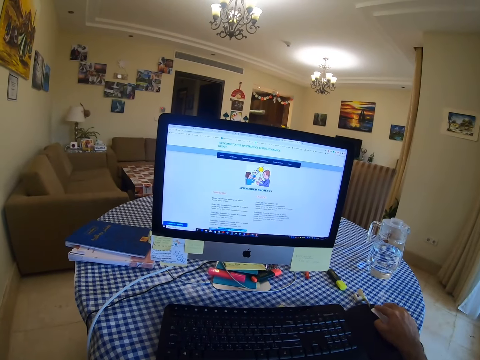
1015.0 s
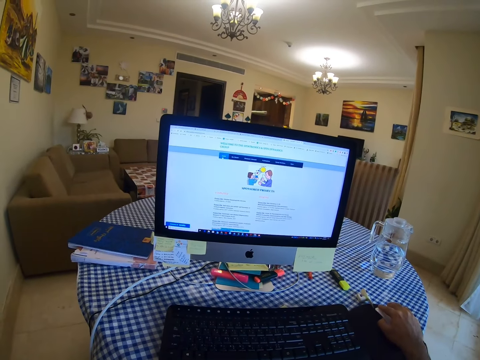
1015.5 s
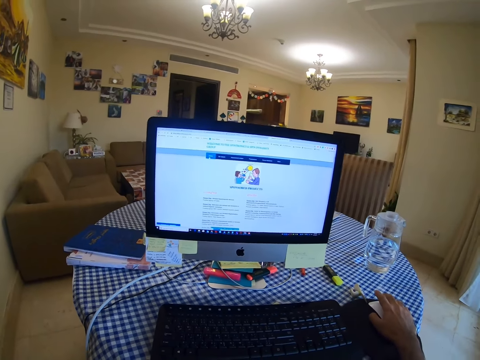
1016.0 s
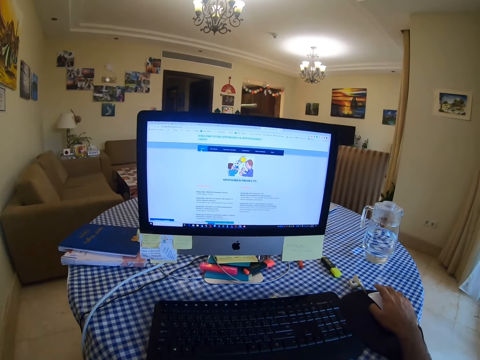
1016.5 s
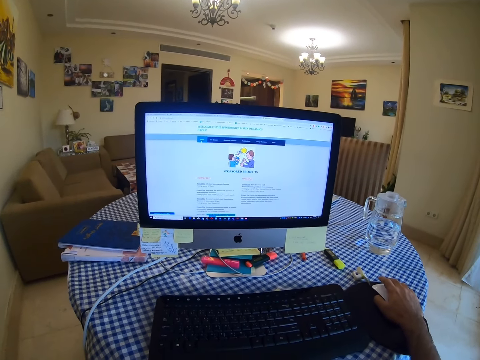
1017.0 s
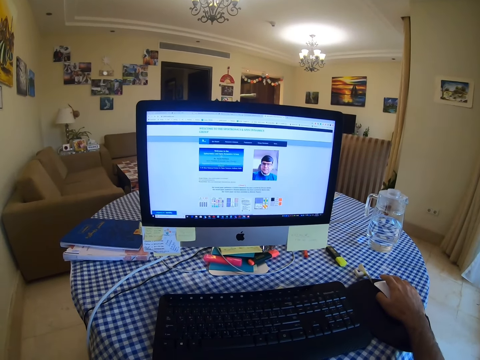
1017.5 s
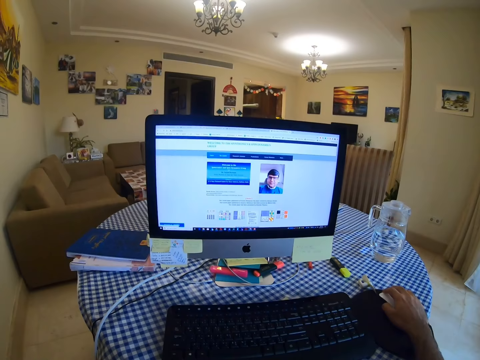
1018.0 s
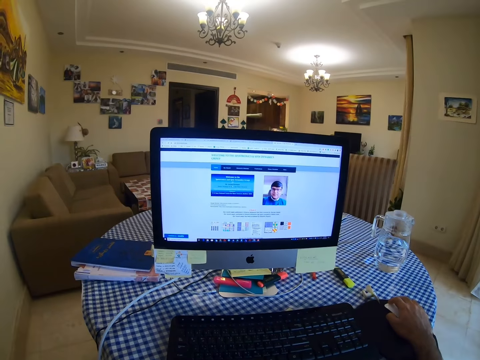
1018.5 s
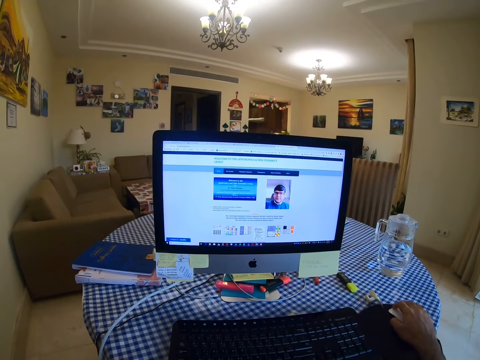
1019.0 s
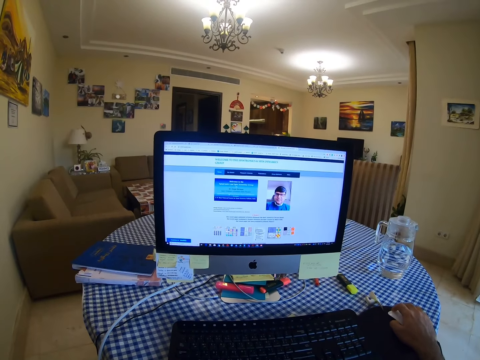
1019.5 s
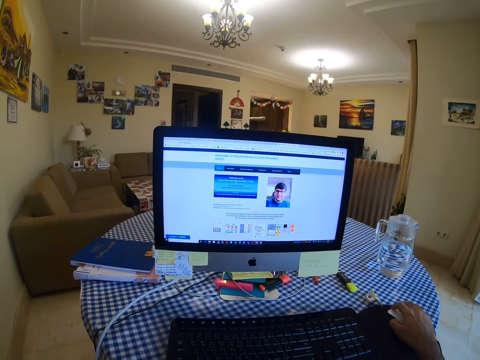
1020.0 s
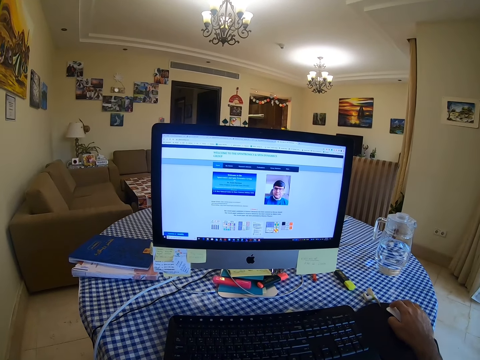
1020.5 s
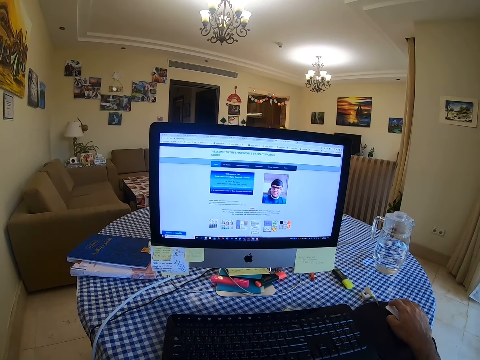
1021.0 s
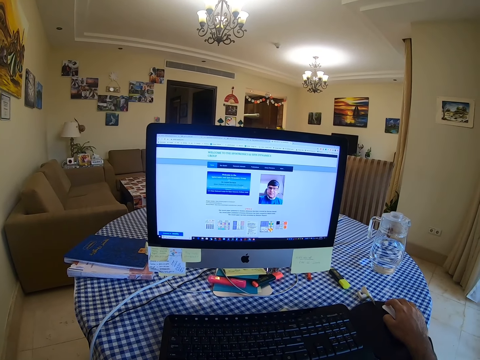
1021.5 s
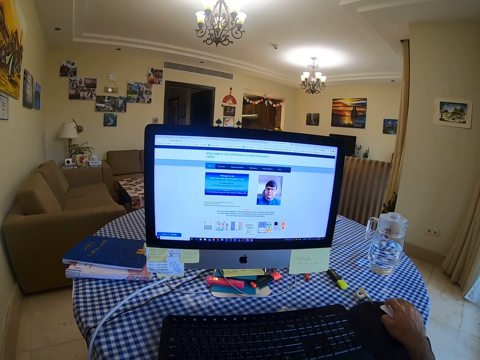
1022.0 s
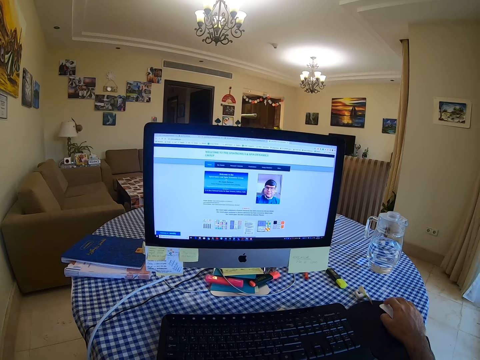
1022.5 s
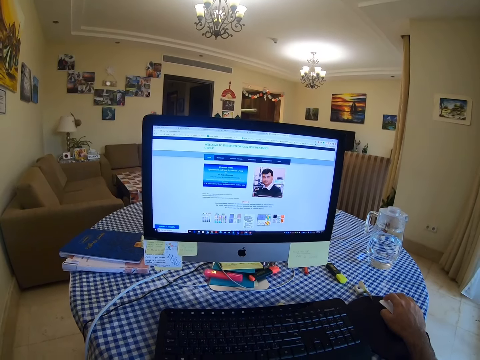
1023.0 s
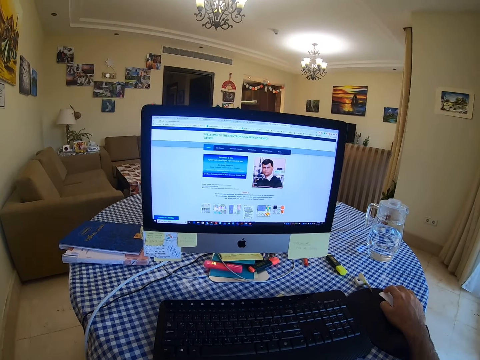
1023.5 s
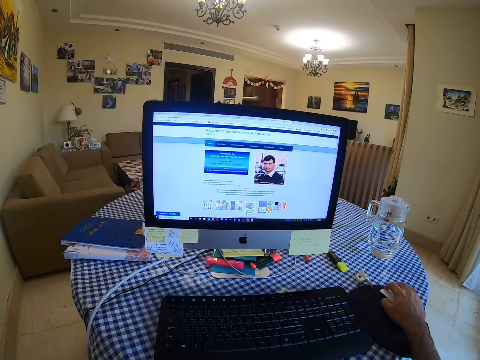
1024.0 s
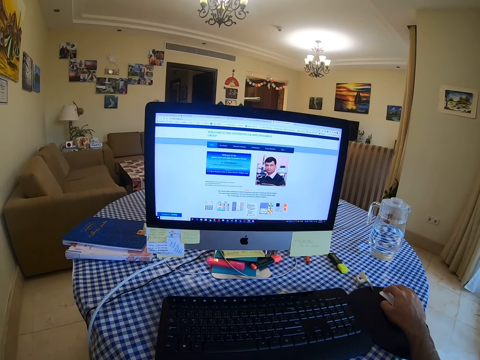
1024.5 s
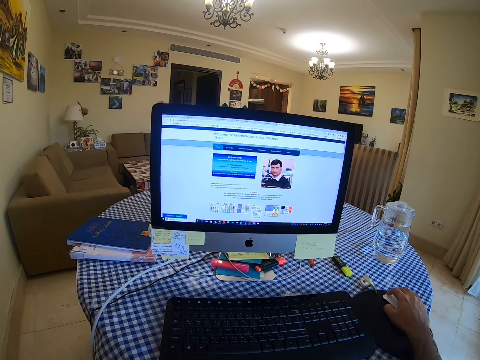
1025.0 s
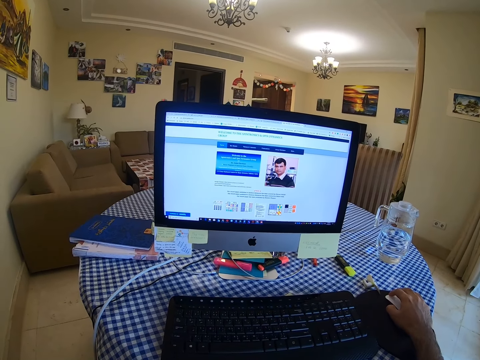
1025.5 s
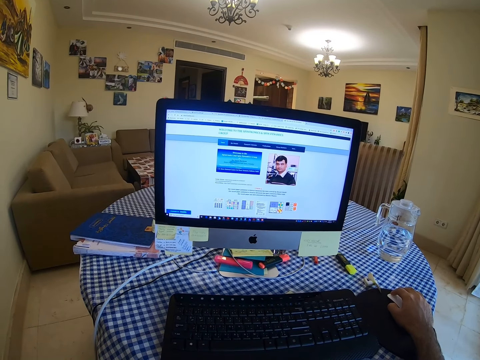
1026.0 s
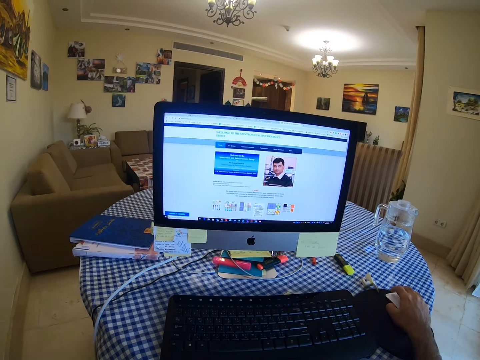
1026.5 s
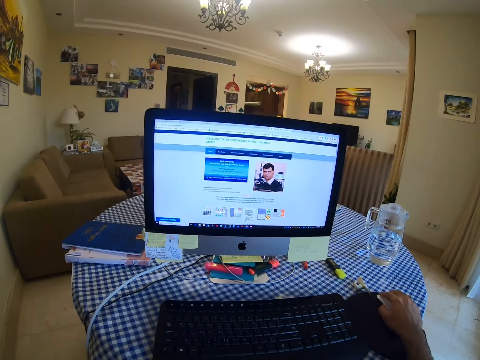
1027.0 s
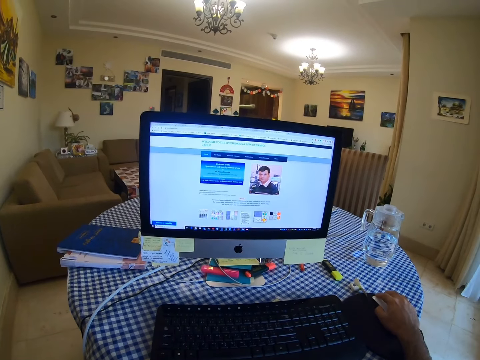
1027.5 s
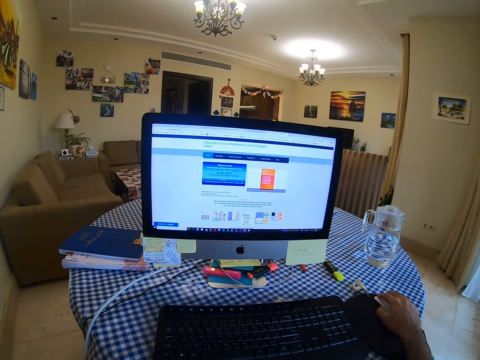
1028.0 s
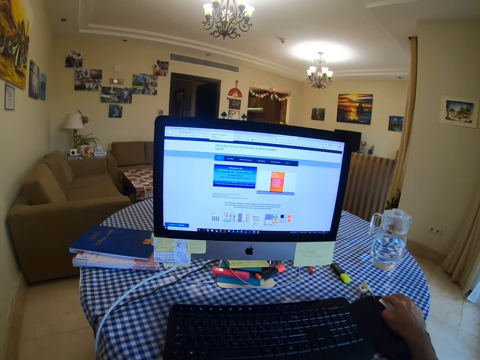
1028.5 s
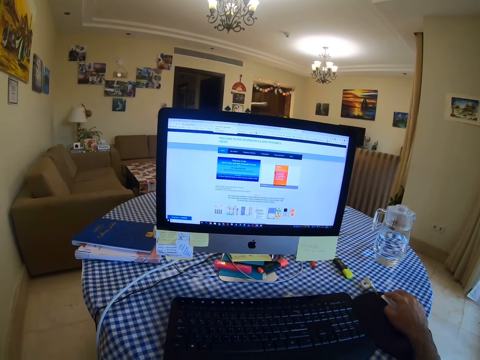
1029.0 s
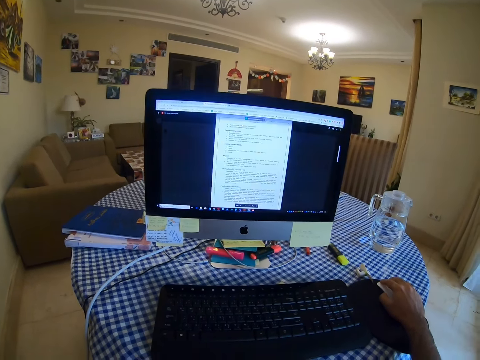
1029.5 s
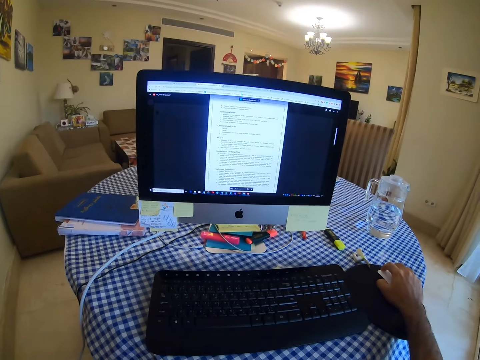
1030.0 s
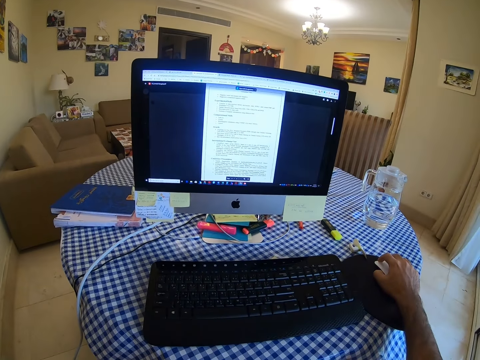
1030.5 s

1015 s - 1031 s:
The camera wearer clicks a mouse. They click the mouse again.

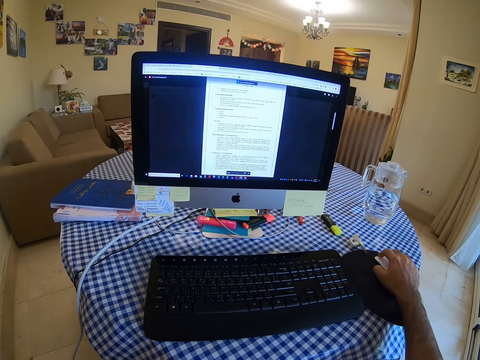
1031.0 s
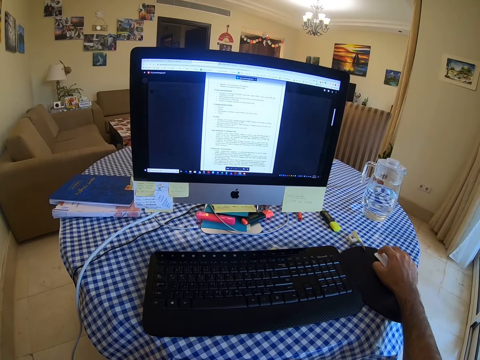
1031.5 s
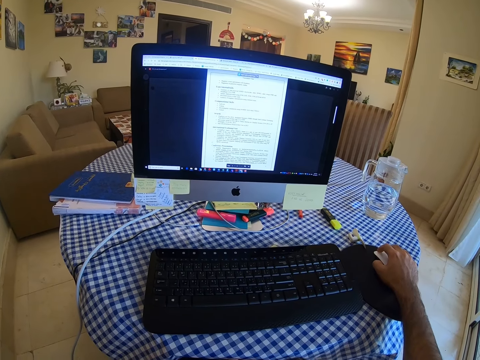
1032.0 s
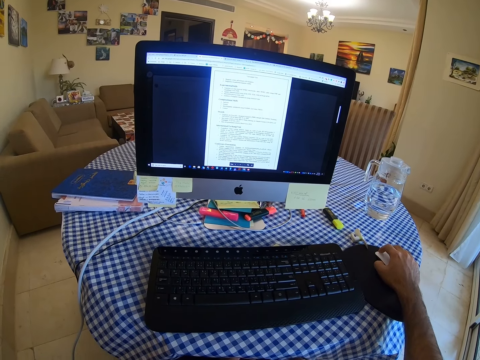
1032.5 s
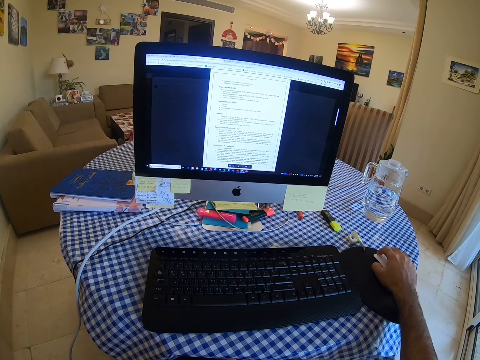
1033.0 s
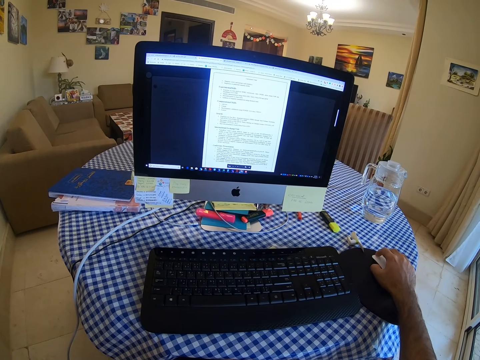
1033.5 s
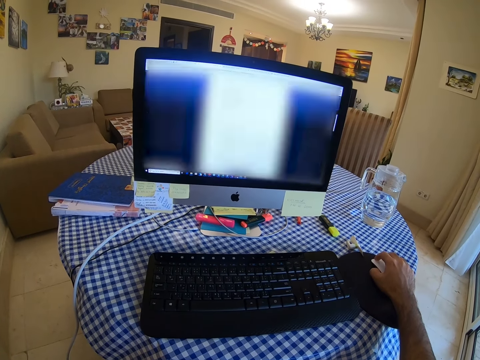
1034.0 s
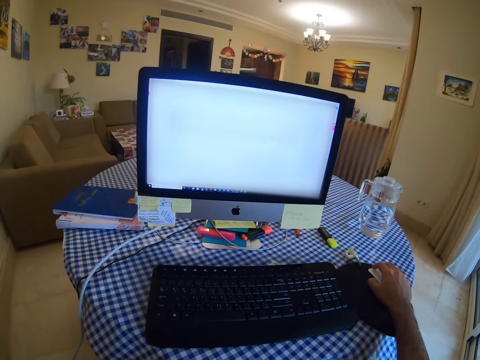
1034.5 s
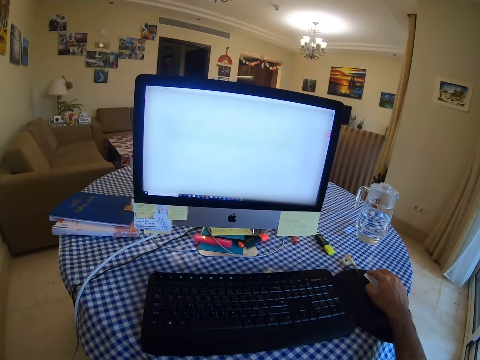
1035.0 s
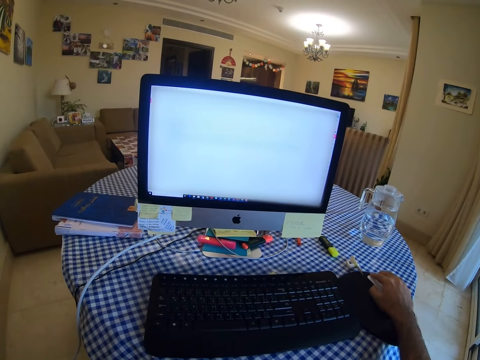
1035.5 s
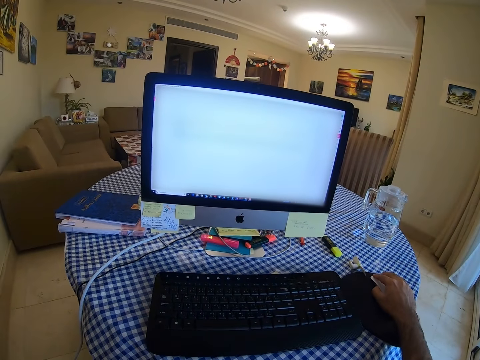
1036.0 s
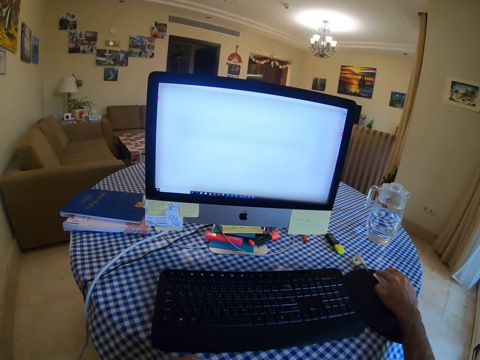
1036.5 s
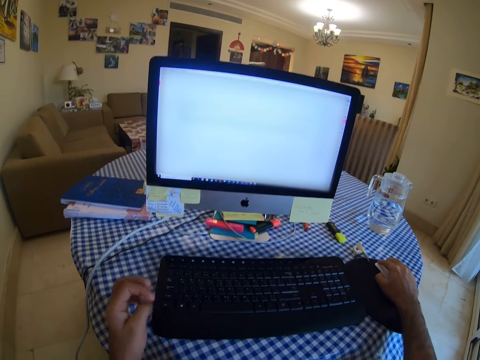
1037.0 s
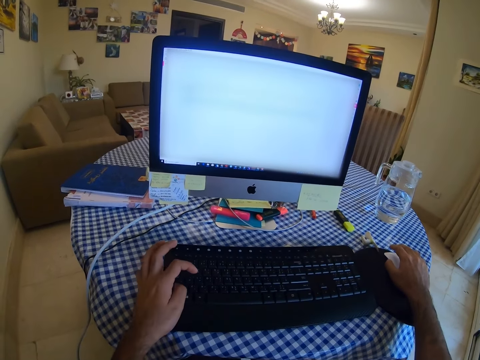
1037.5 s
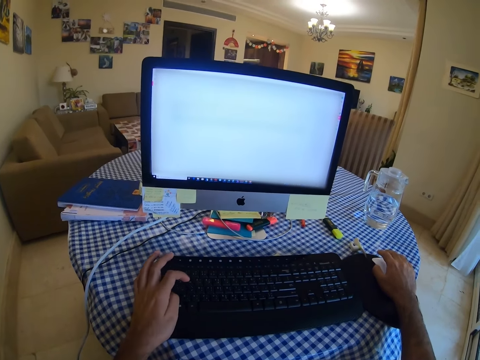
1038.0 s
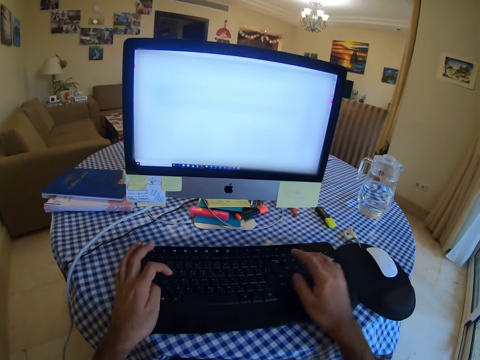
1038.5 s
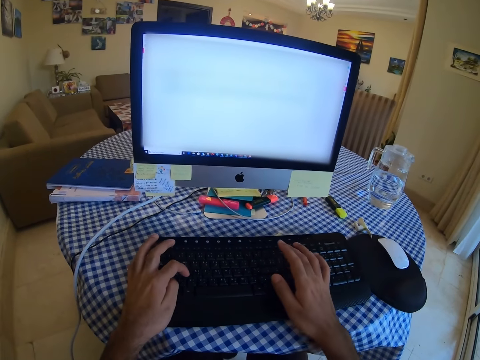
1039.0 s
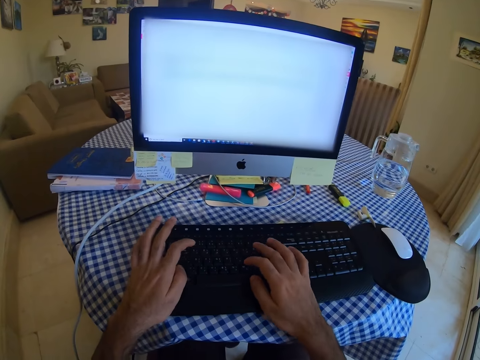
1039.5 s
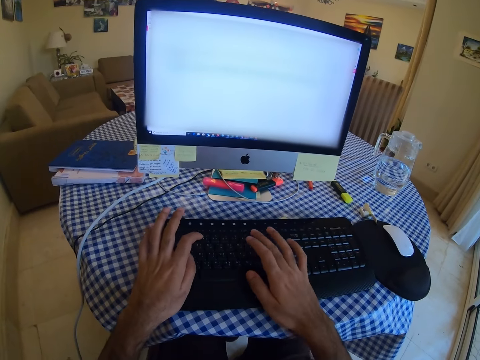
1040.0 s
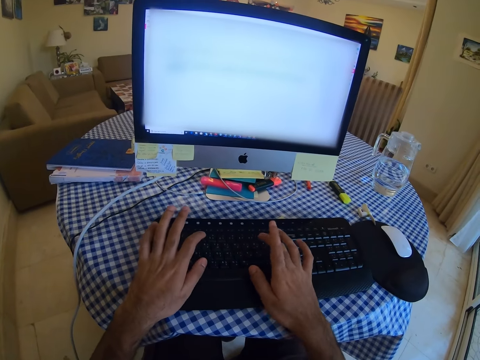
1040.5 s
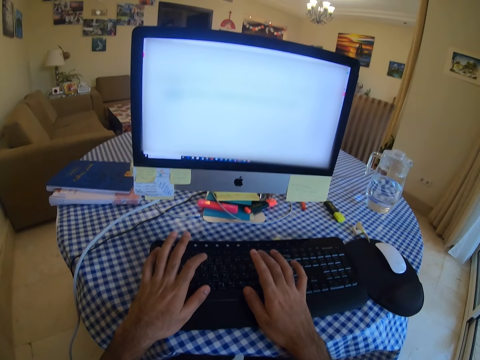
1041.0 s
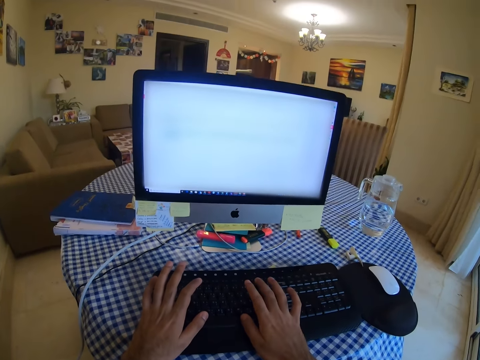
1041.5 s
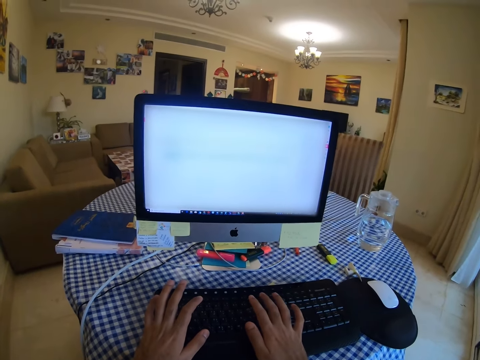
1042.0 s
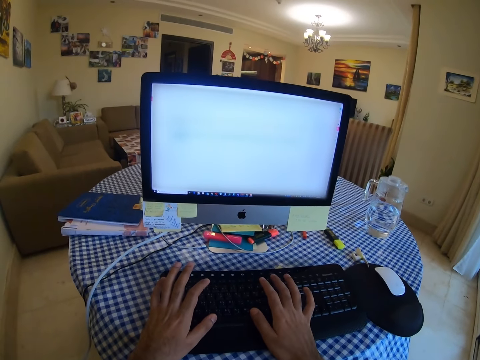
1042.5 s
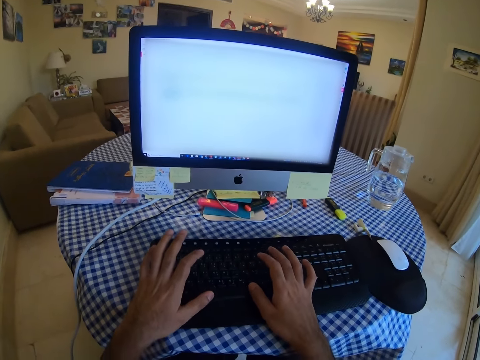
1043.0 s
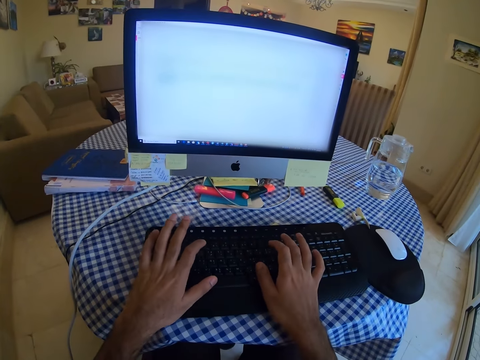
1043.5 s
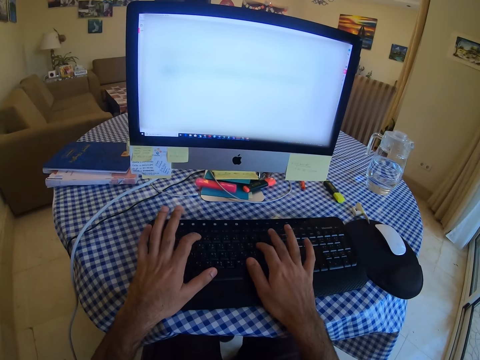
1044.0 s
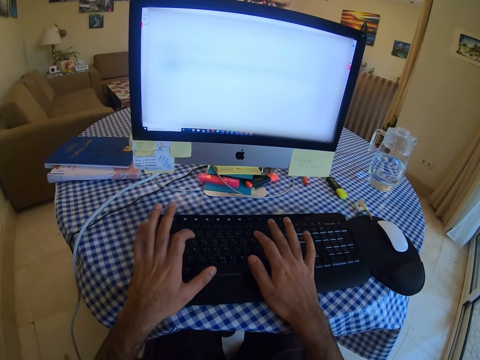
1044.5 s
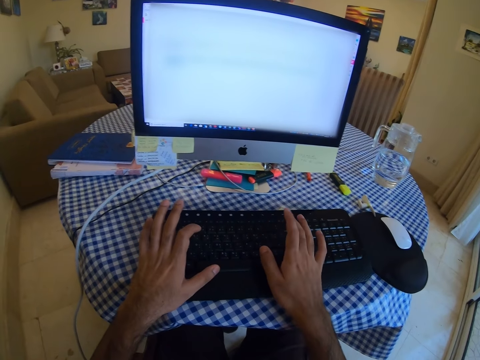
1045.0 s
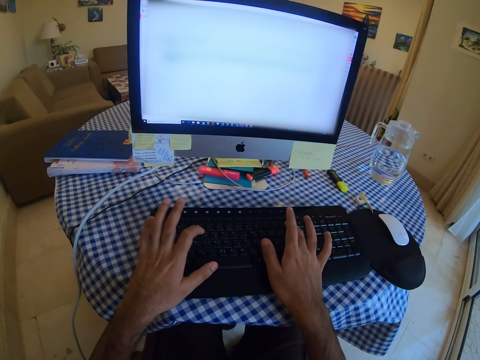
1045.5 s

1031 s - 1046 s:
The camera wearer clicks a mouse. They type on the keyboard. They type on the keyboard again.
